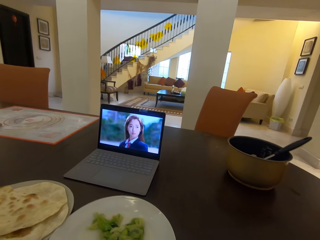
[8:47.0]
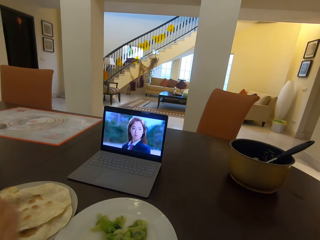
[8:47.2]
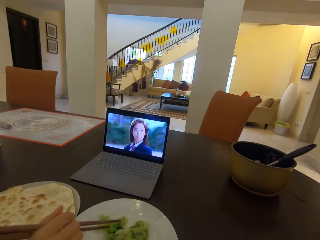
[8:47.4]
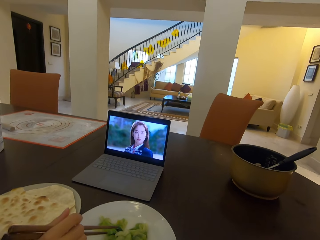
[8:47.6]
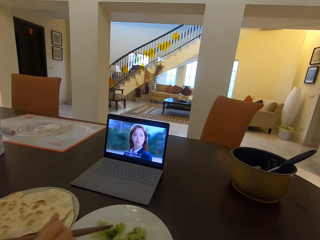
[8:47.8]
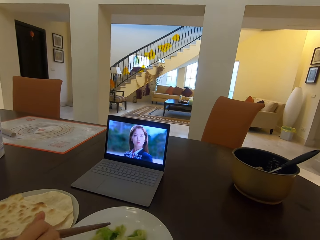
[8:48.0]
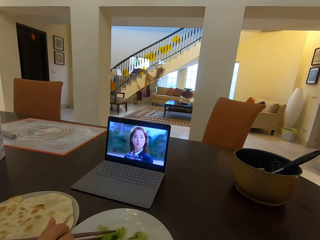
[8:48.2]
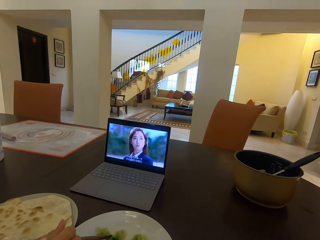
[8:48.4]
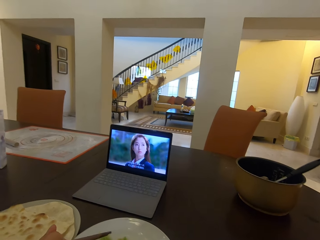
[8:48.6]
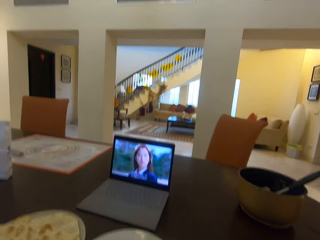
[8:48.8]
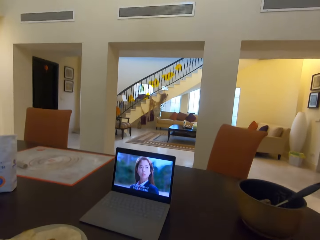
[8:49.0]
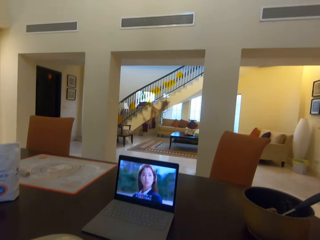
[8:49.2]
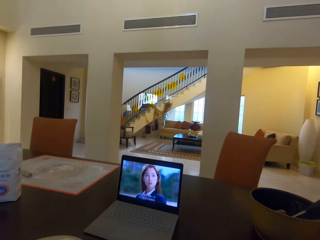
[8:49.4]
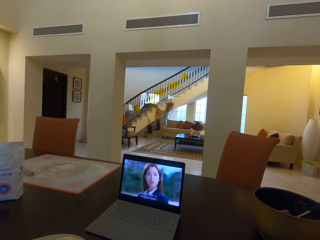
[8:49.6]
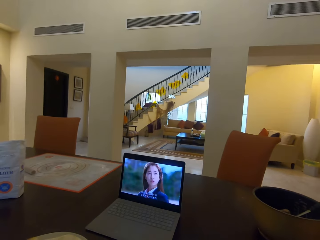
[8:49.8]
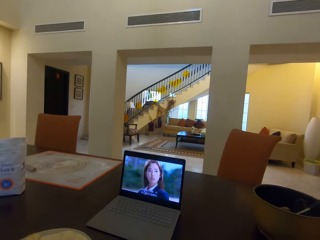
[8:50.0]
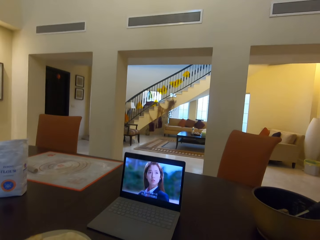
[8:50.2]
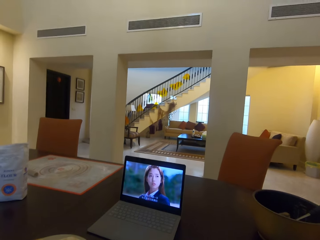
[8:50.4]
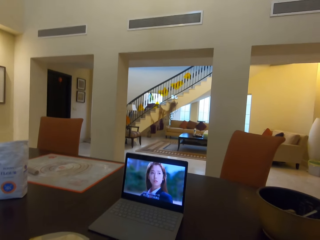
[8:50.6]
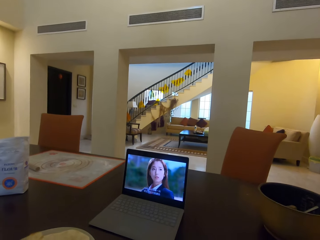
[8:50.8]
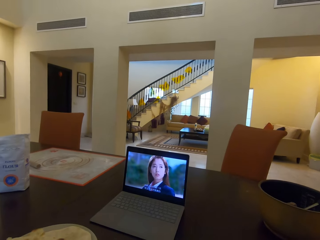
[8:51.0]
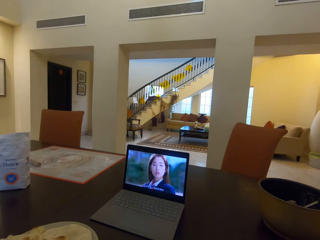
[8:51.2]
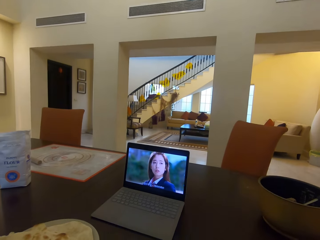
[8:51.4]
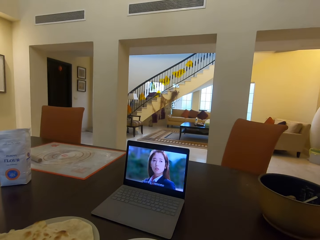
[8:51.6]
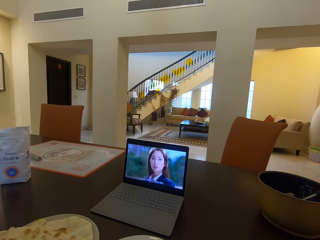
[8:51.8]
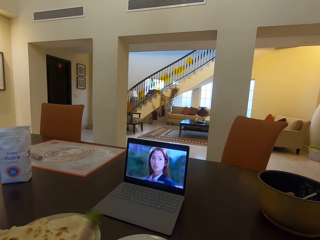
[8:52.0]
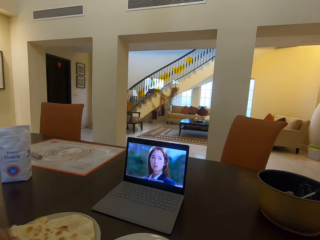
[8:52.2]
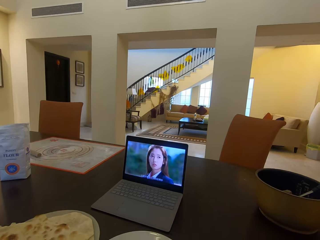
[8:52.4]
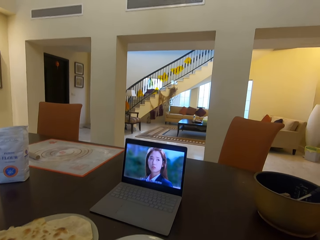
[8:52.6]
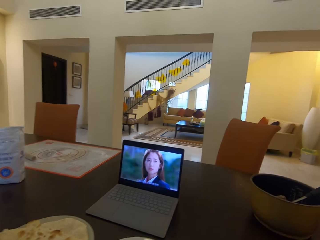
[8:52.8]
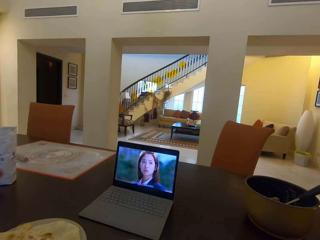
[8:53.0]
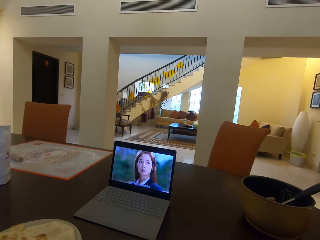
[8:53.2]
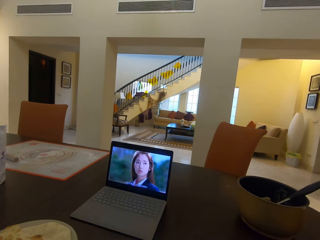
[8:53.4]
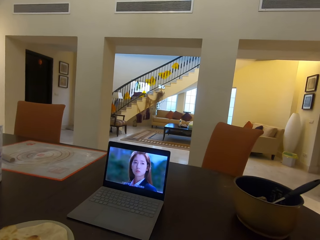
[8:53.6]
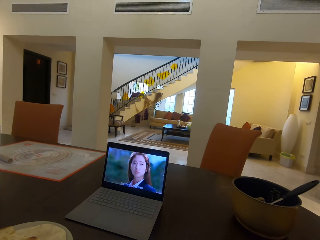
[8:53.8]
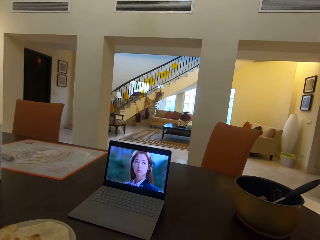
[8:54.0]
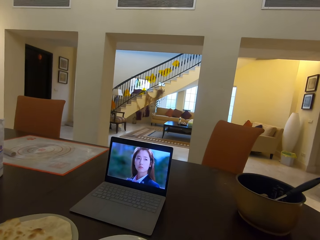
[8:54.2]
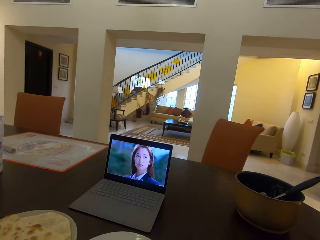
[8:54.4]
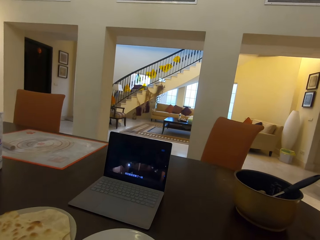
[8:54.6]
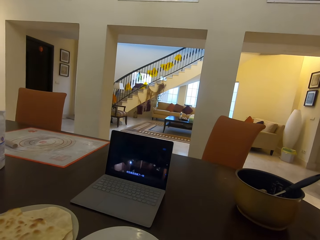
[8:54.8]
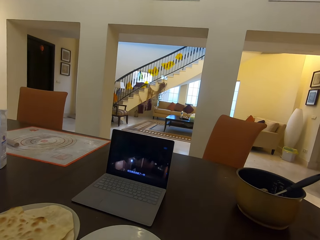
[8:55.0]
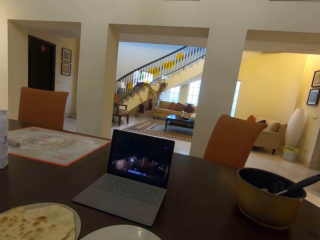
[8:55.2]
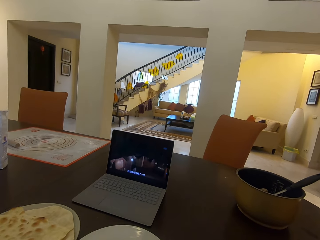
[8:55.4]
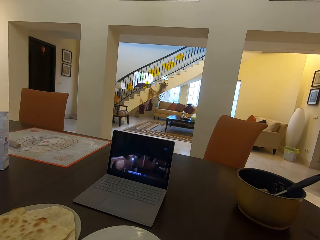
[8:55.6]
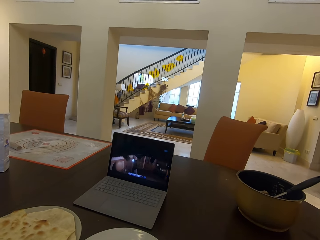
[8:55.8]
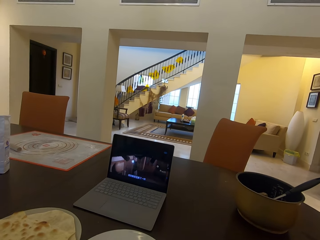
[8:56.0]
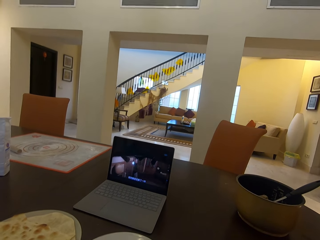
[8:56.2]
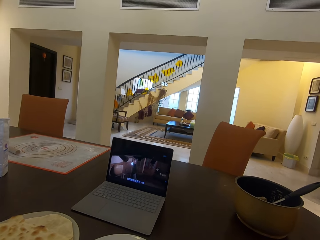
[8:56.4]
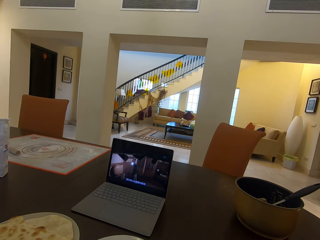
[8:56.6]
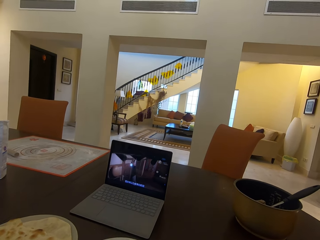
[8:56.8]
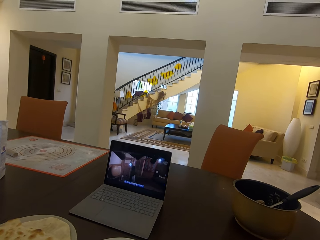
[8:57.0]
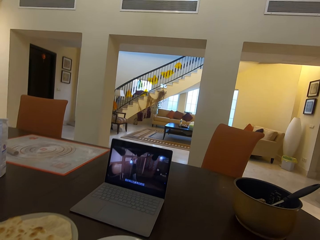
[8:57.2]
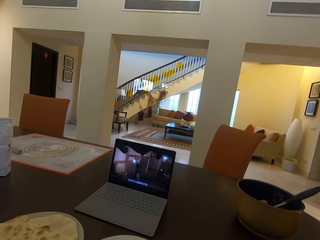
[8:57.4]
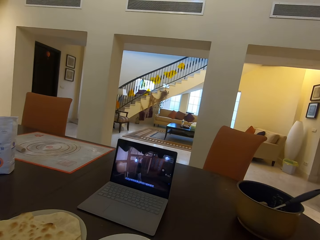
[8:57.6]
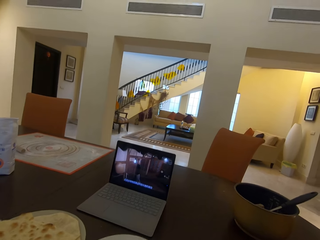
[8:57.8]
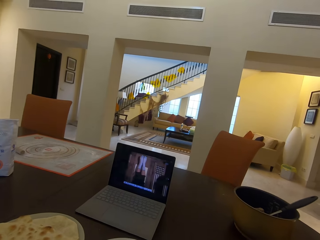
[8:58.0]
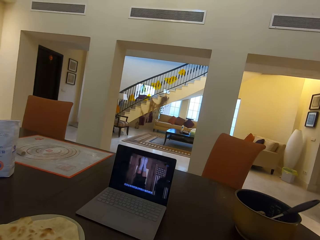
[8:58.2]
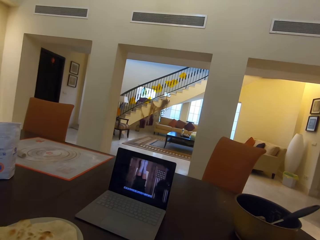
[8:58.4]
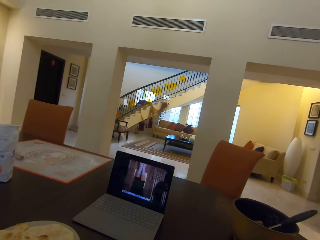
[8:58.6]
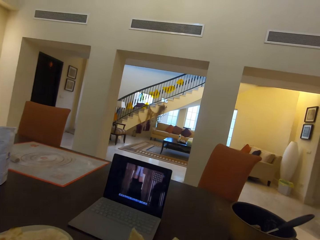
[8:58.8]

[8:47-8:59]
A person picks salad on a plate using chopsticks.

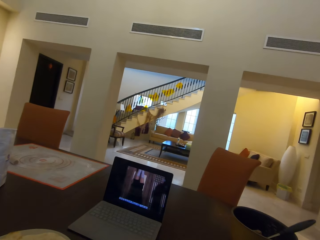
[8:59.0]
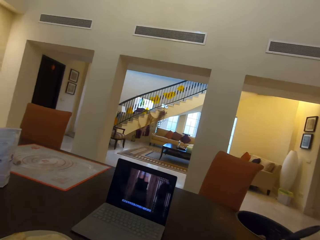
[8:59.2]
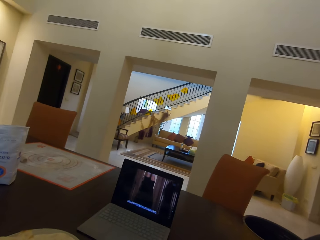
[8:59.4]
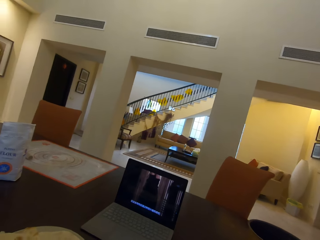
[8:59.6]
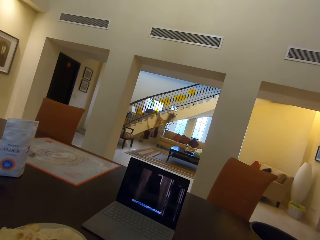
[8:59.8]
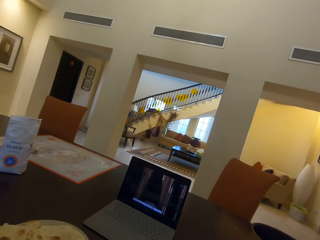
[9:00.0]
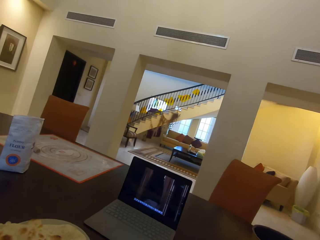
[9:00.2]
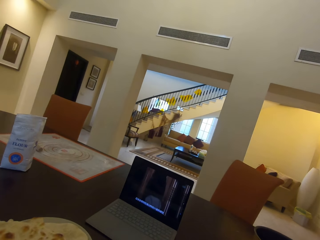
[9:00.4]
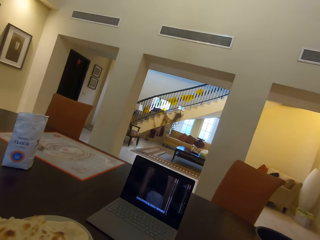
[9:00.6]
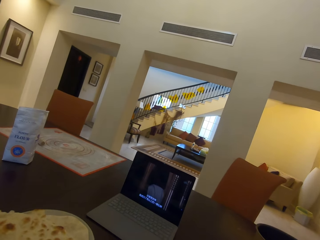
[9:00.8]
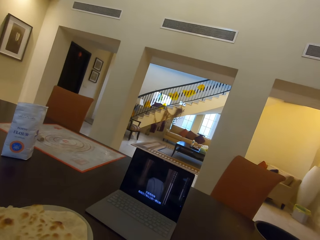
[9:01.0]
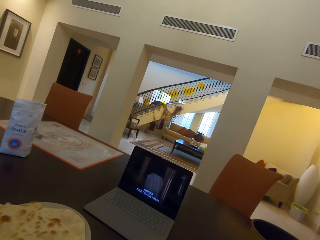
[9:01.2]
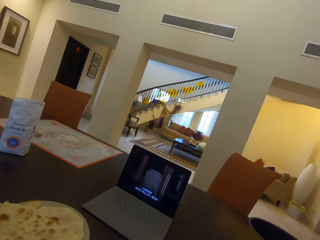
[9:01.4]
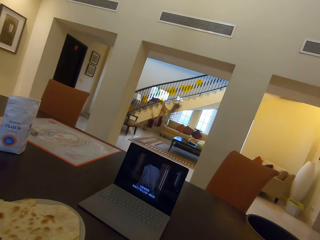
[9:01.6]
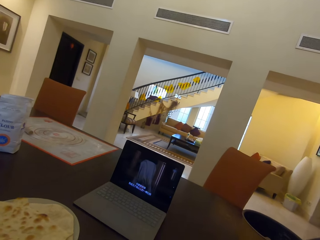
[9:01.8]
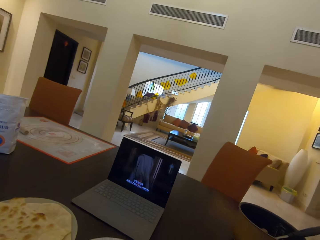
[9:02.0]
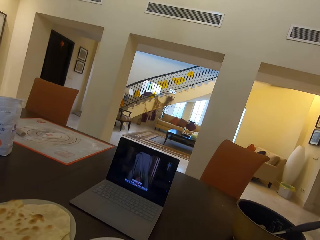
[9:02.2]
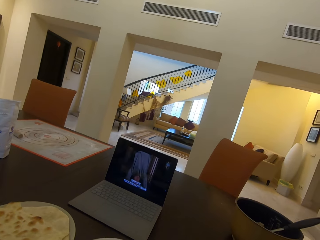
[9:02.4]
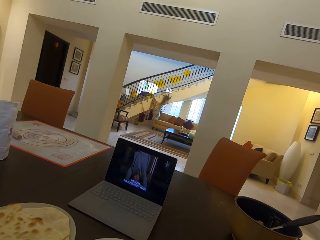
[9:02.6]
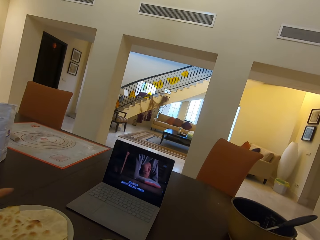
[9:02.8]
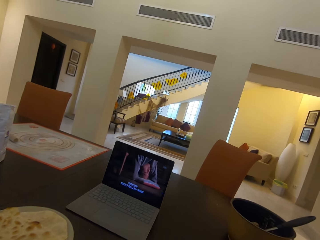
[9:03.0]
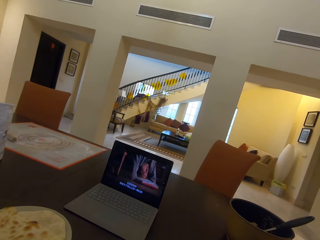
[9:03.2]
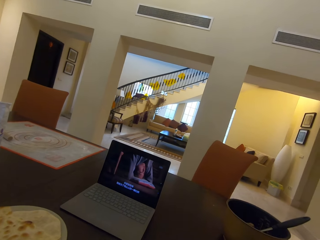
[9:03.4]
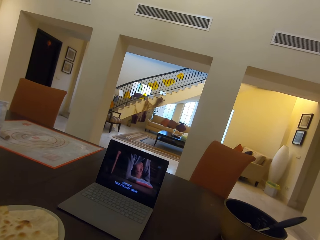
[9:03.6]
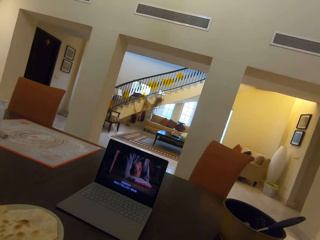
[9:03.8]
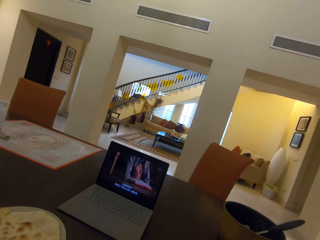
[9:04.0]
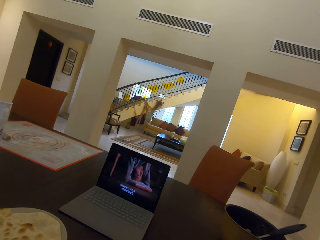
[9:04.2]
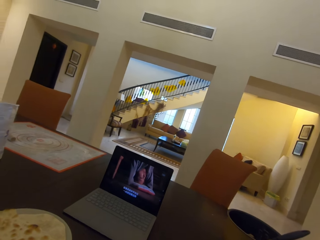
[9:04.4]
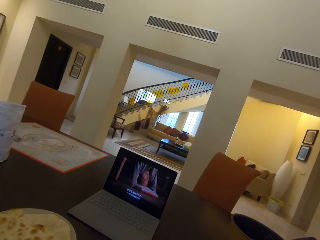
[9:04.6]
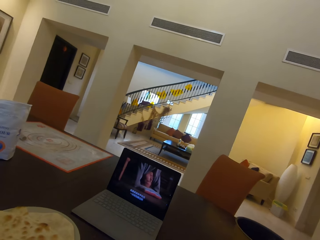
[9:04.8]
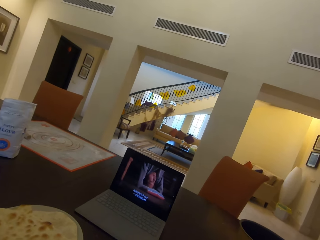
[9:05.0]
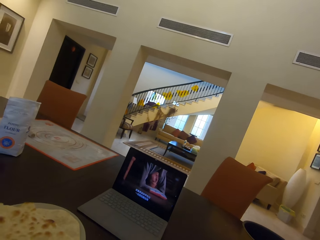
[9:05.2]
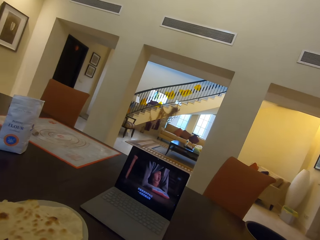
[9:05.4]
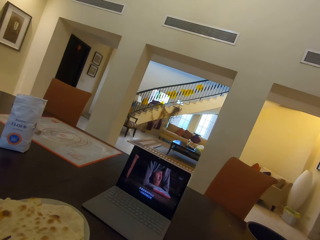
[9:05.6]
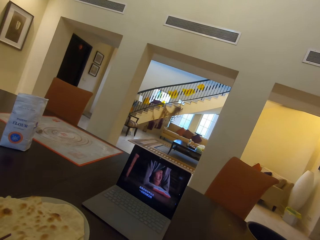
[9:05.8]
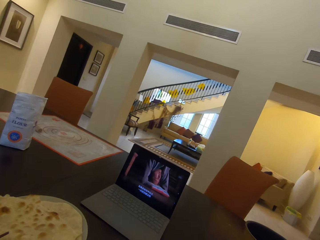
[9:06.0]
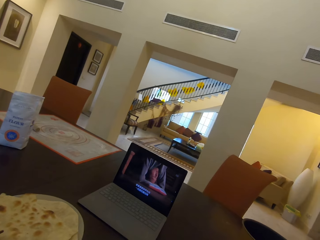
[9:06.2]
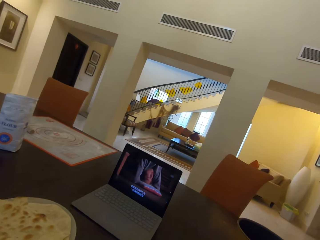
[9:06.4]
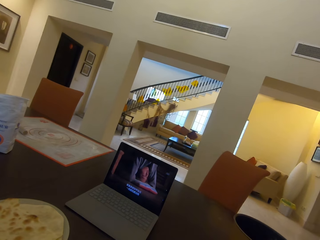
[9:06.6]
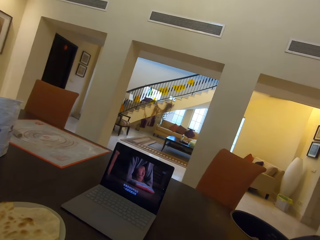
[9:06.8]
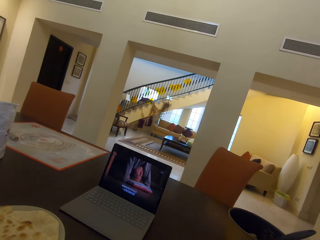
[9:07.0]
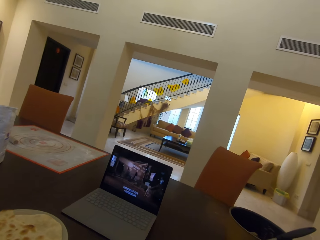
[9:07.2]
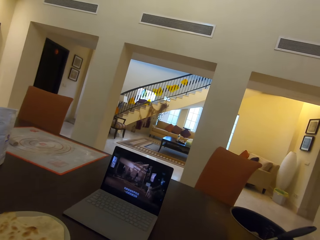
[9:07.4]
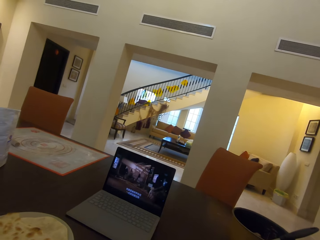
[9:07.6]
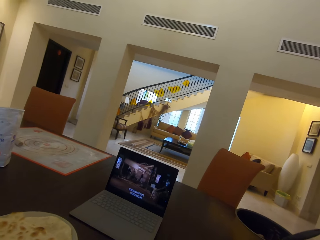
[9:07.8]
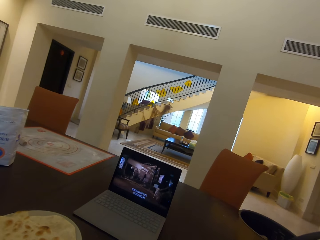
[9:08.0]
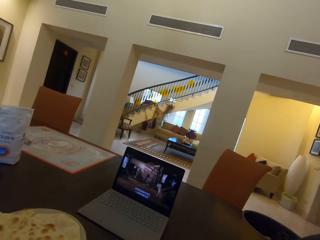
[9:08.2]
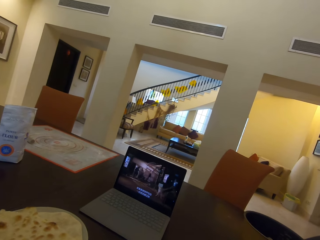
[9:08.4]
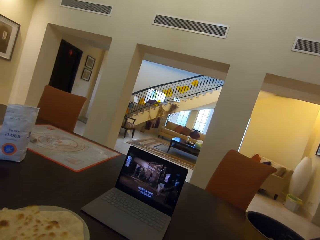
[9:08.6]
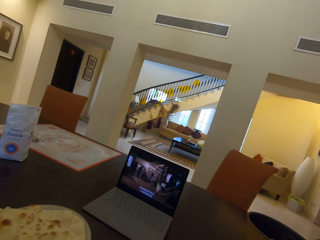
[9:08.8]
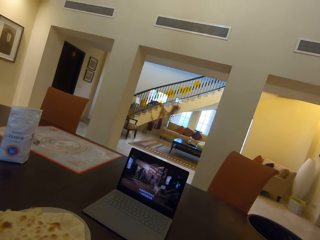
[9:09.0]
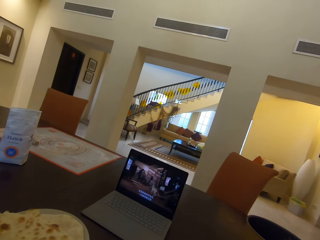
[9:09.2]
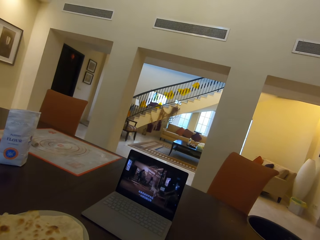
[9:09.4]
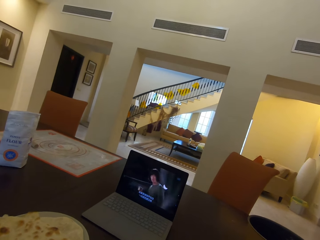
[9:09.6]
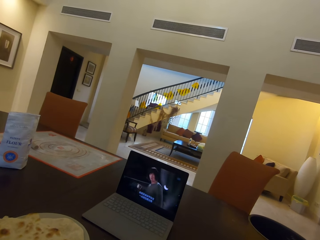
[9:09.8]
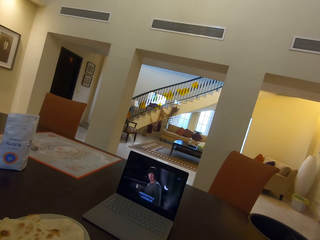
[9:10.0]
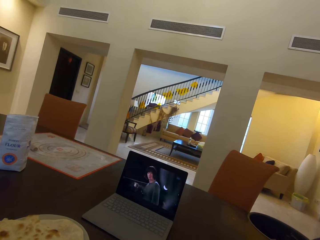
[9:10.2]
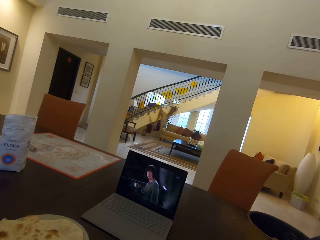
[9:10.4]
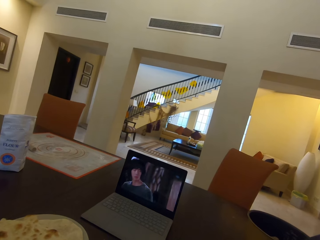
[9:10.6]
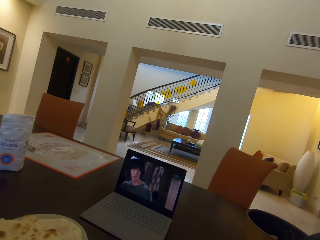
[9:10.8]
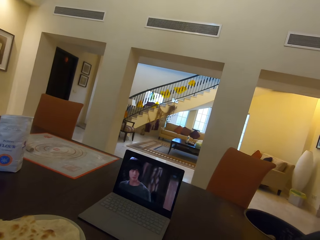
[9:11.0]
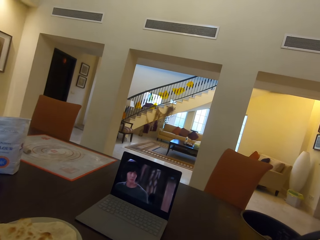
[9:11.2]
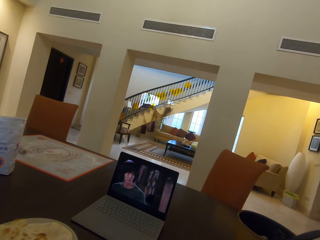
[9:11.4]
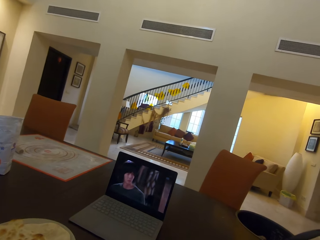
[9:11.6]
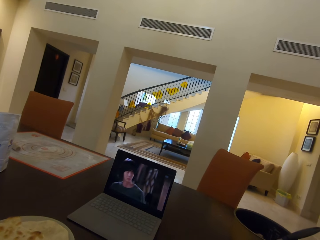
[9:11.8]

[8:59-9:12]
A person points at the laptop.
